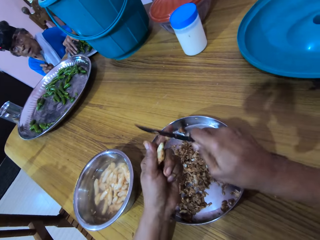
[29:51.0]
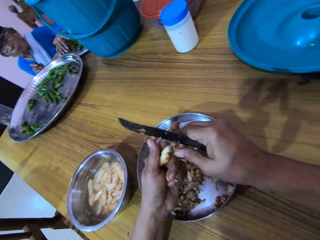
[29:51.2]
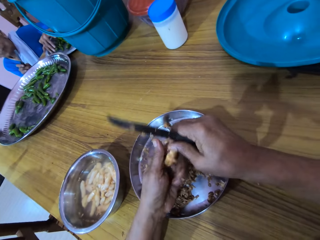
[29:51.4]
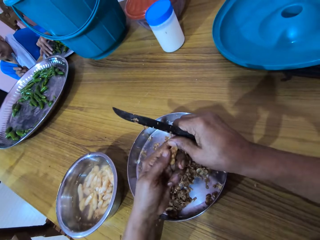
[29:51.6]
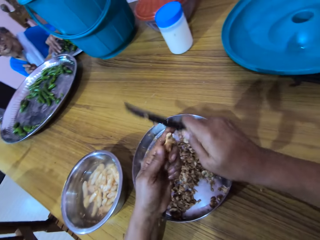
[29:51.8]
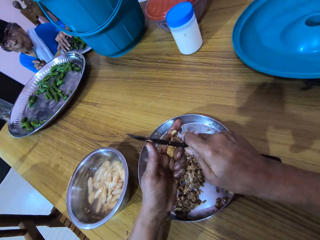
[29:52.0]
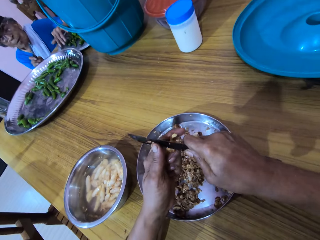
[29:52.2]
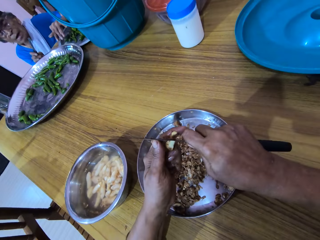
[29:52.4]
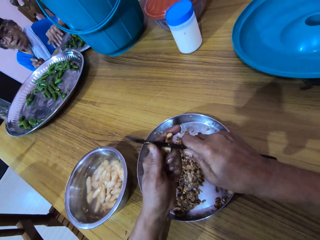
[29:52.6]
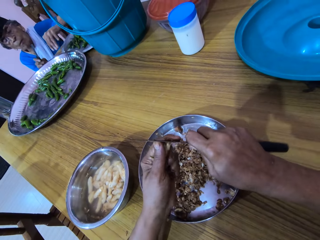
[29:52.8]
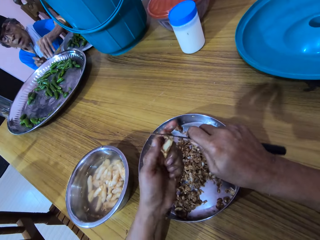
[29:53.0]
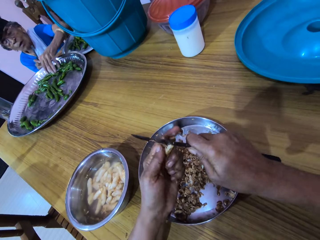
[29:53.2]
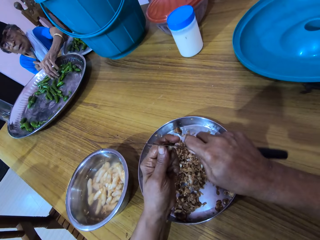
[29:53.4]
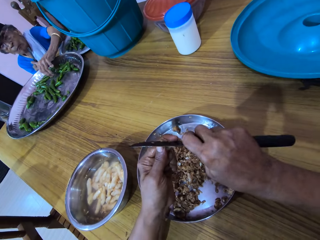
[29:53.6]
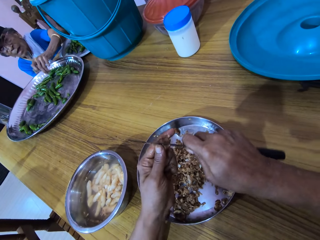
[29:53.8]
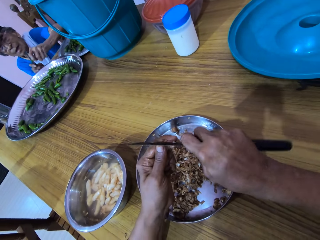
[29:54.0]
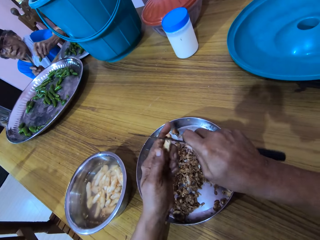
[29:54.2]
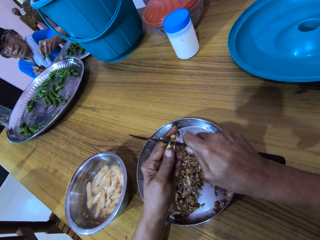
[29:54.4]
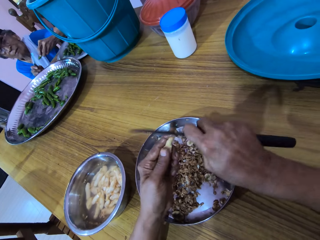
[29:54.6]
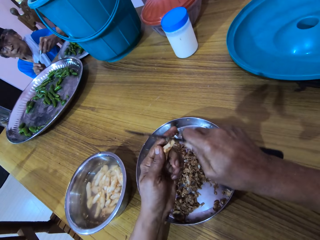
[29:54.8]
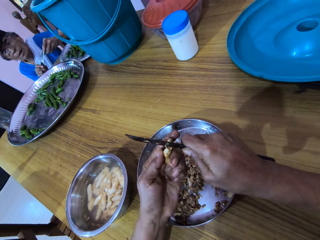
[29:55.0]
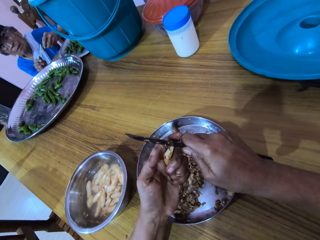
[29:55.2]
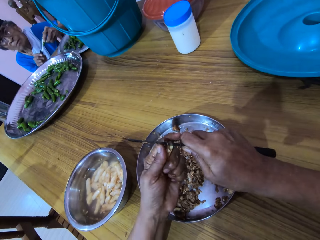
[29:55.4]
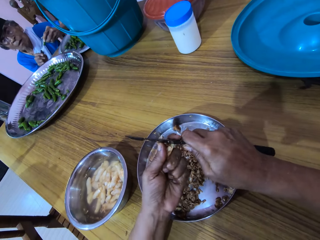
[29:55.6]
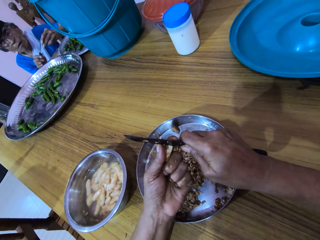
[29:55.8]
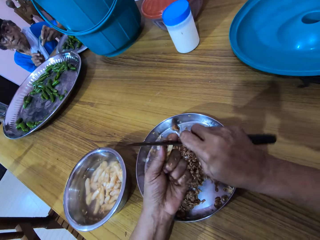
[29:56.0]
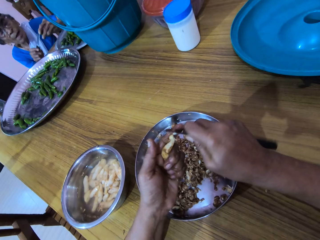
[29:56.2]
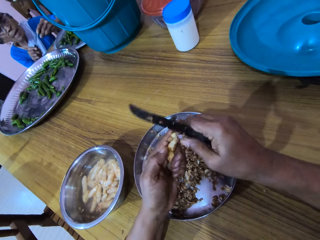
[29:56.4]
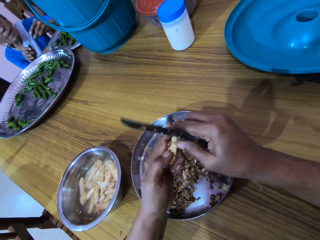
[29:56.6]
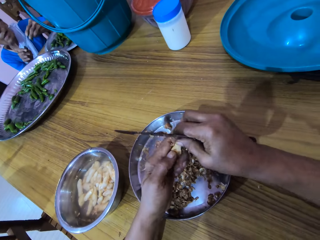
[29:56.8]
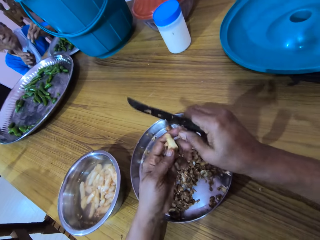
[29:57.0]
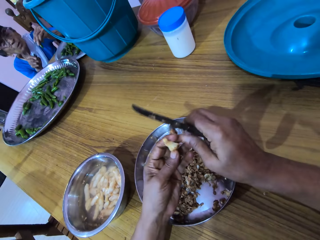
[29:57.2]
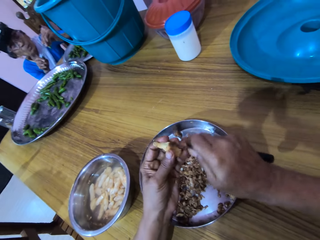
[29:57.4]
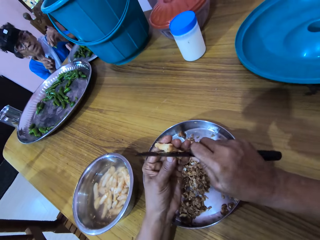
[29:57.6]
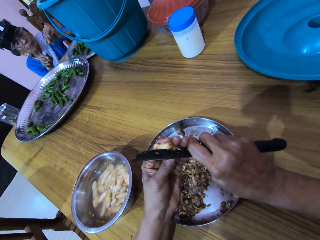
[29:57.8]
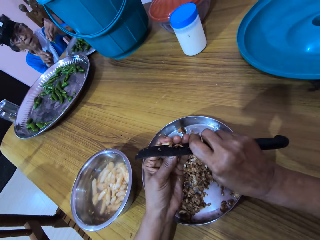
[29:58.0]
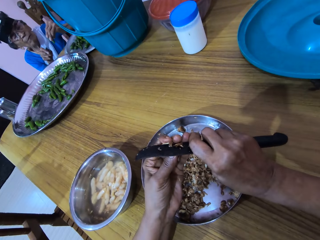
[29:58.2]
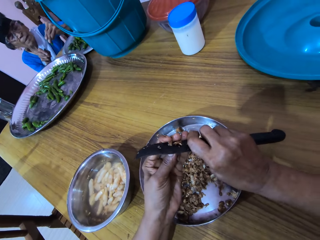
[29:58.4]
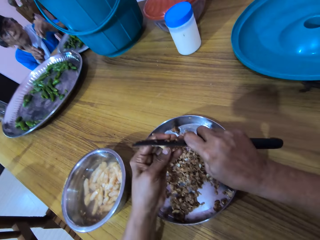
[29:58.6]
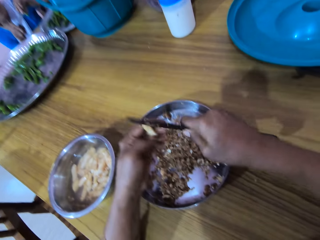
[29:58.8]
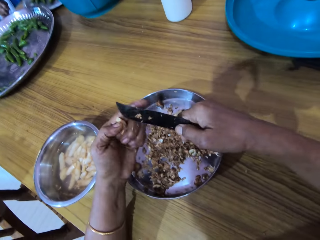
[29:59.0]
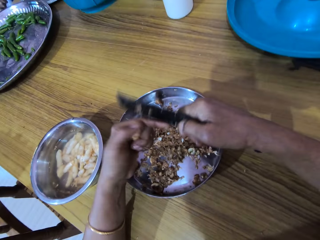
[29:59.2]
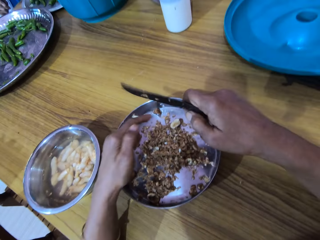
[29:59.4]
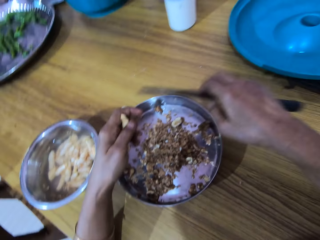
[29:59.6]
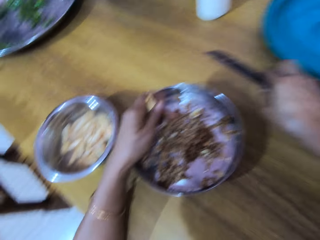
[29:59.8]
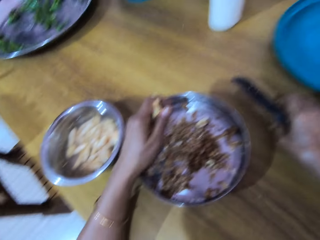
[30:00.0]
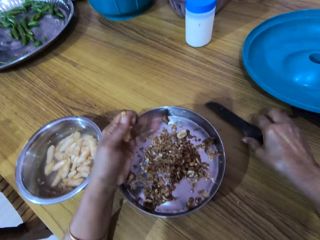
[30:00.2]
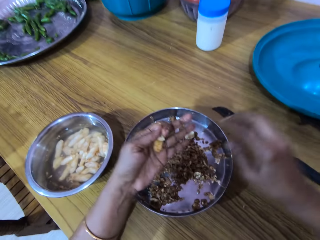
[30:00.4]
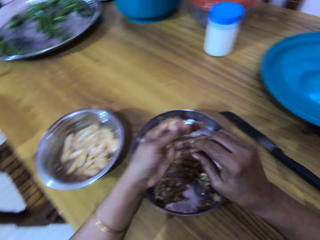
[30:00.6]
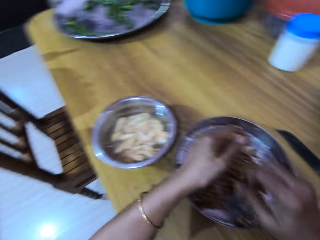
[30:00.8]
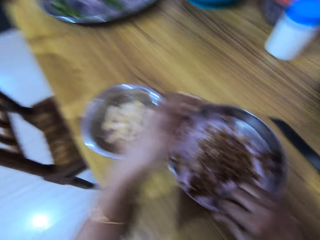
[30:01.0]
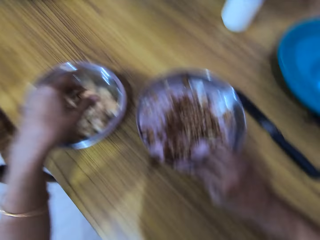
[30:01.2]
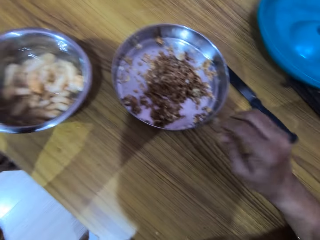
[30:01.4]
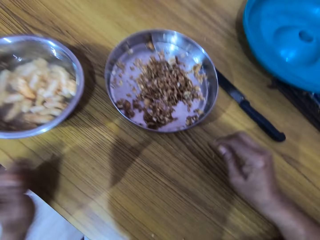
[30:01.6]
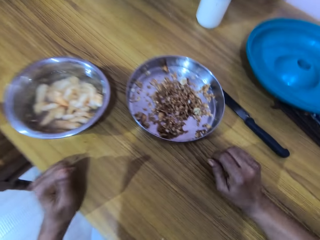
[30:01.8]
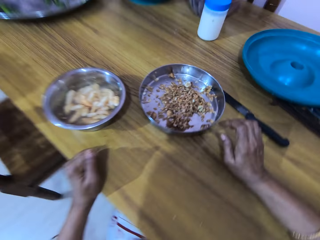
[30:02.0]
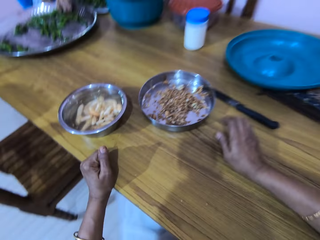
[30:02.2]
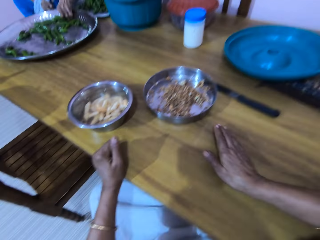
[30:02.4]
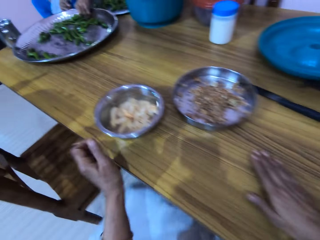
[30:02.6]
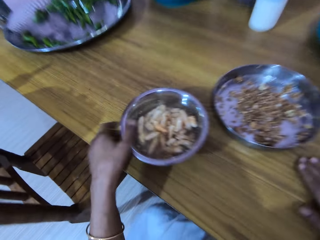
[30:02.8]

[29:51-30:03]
The woman picks green peppers from the tray on the table with her left hand. The woman cuts the green pepper in her left hand with the knife in her right hand. The camera wearer drops the knife in her right hand on the table. She moves the bowl on the table with her right hand. She drops the ginger in her left hand in the bowl of water on the table.

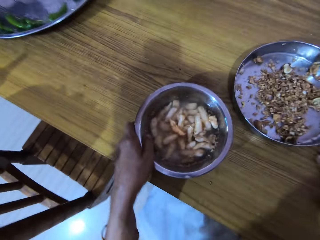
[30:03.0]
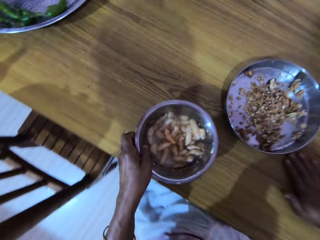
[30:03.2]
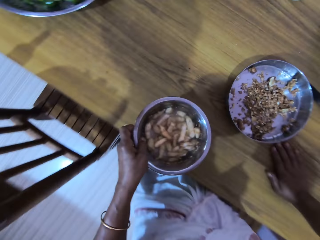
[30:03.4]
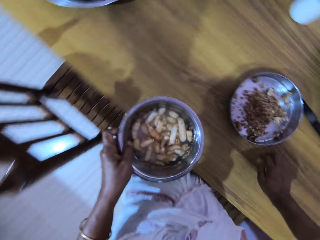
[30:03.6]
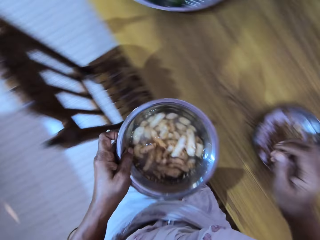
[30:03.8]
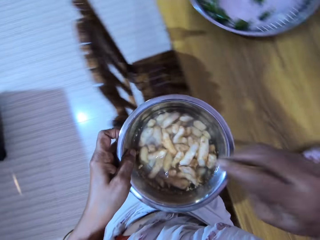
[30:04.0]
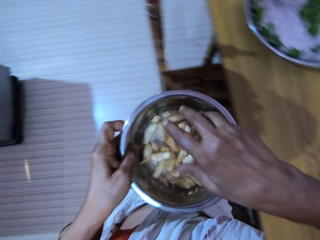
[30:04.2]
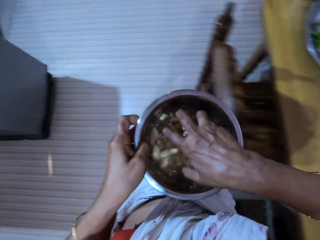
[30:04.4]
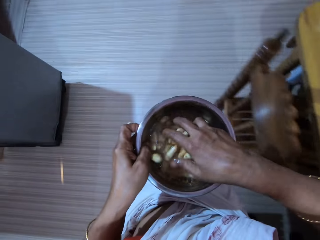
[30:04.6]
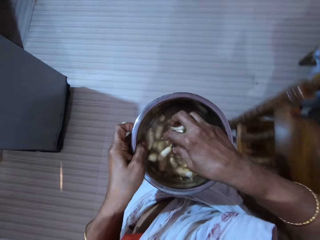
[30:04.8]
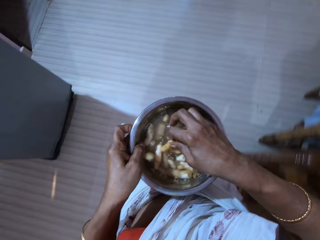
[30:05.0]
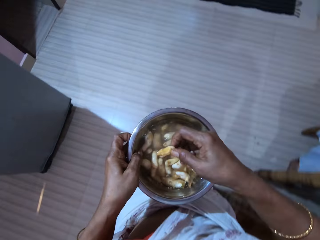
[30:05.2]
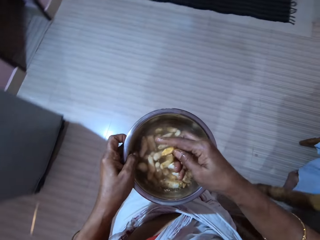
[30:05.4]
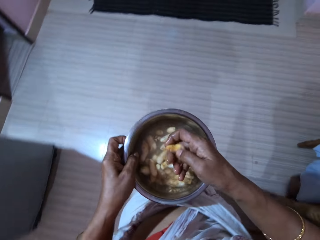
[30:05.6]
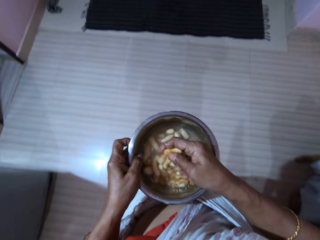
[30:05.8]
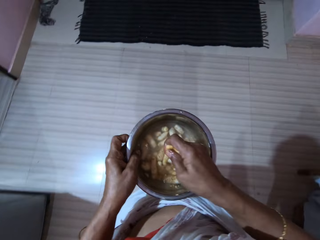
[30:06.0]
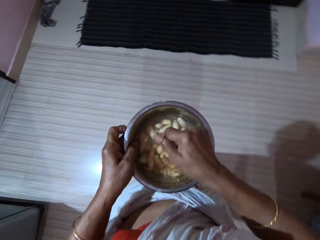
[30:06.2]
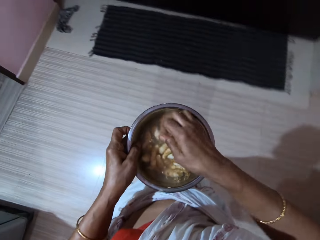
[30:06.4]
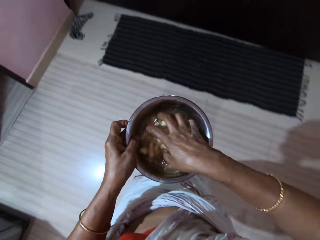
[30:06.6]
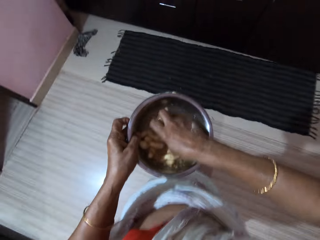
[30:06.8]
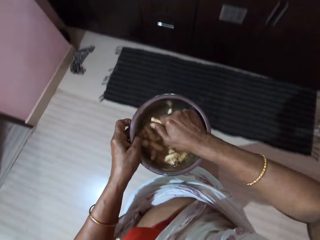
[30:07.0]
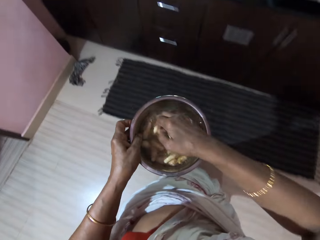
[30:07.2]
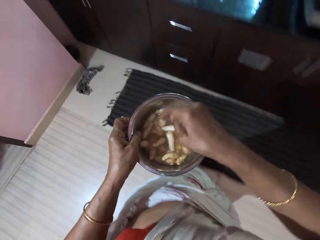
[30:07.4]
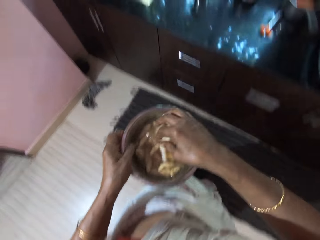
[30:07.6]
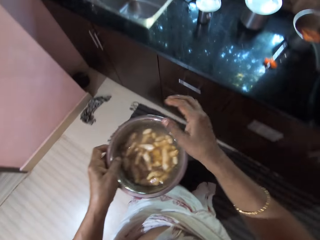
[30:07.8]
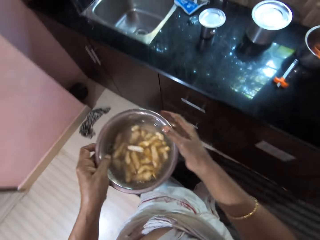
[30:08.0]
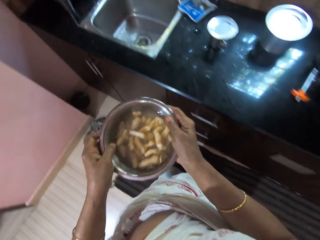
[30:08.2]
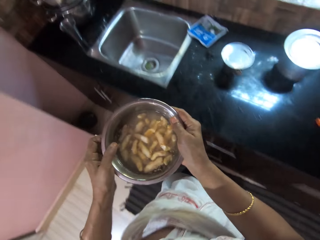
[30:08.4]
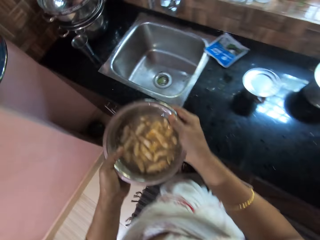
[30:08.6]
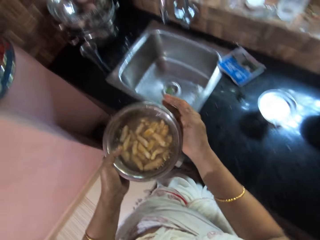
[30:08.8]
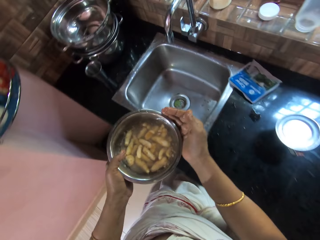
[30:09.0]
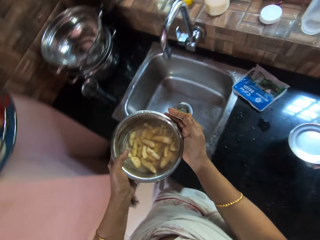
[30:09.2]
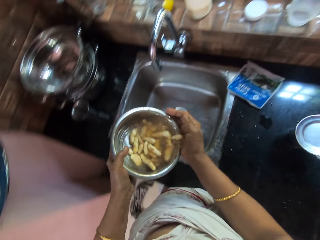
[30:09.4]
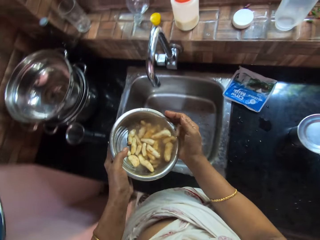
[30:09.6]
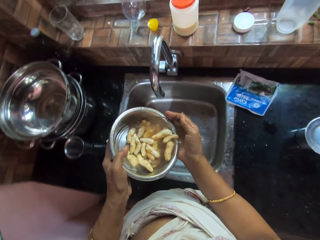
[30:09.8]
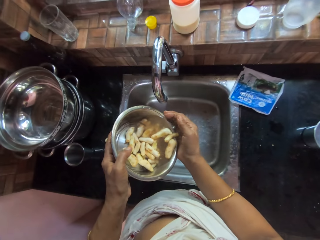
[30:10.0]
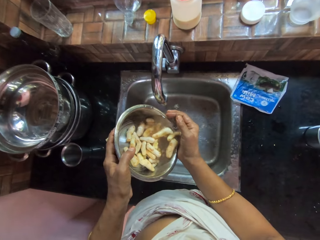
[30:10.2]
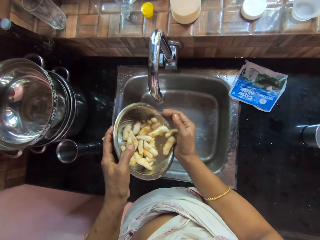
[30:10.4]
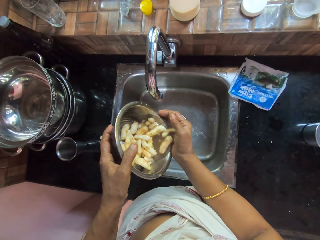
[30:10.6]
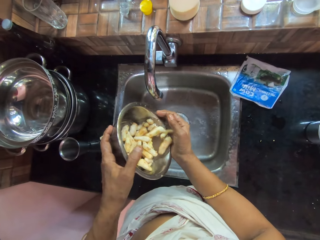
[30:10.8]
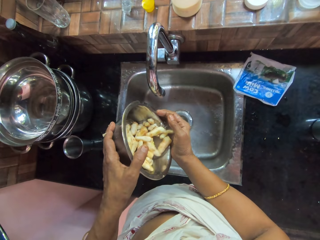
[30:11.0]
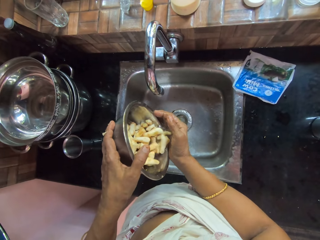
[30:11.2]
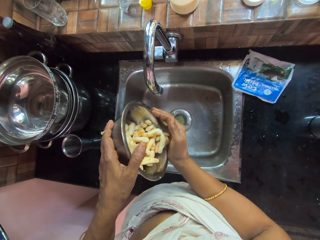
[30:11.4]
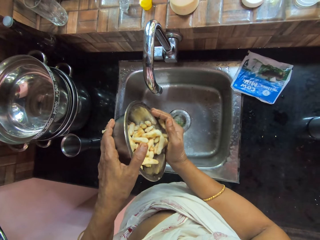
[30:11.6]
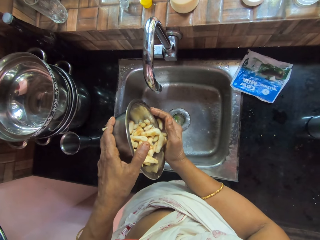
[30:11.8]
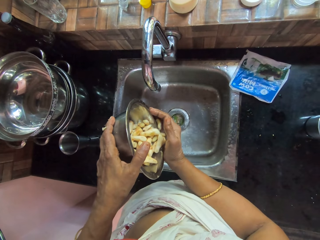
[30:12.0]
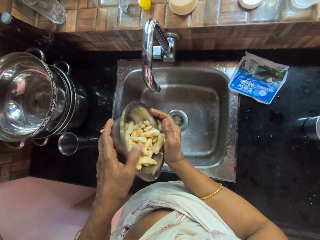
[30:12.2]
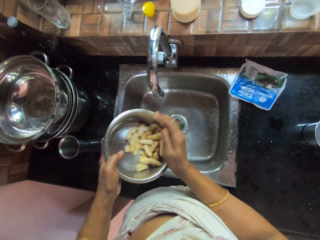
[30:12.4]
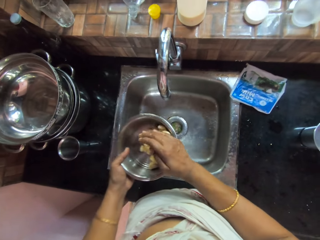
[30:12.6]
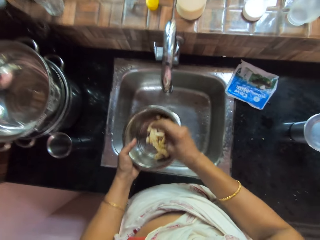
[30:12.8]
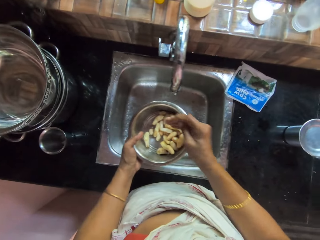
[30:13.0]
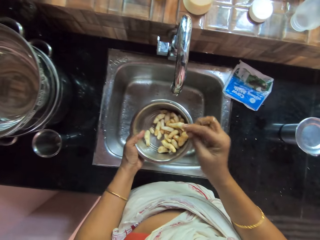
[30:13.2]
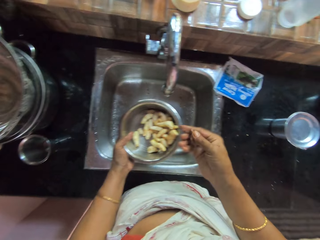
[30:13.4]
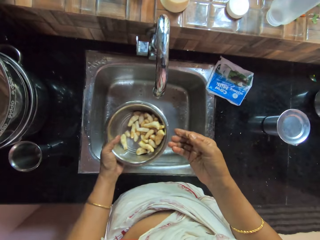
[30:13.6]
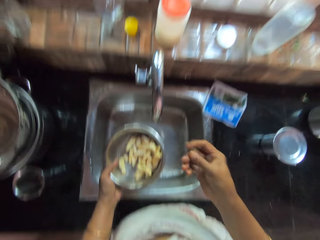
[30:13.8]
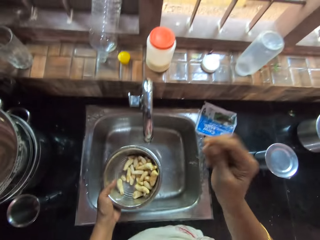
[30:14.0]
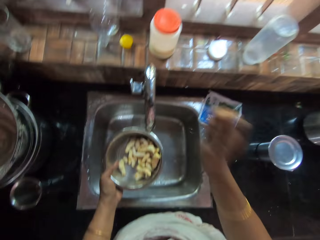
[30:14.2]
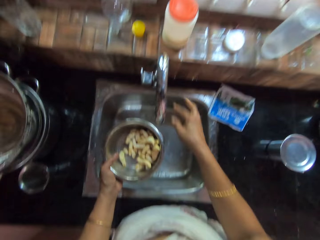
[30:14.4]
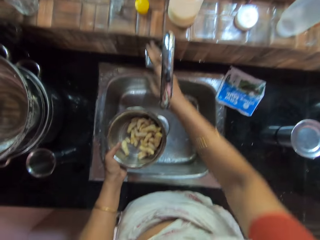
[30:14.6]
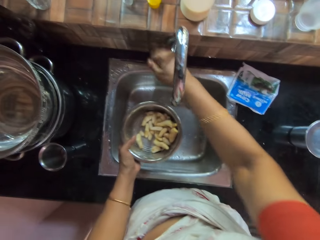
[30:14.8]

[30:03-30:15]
The camera wearer picks the bowl of water from the table with her left hand. She carries the bowl. She washes the ginger in the bowl of water in her left hand with her right hand. She holds the bowl of water with both hands. She sieves the ginger from the water with her right hand. She pours the water in the bowl of water in her left hand into a kitchen sink. She pours the ginger in her right hand in the bowl in her left hand. She drops a ginger crumb in her right hand in the kitchen sink.
